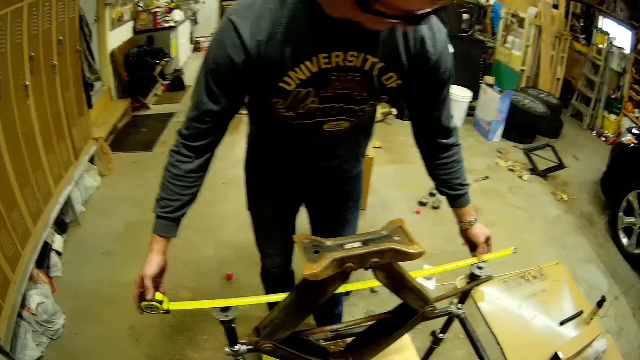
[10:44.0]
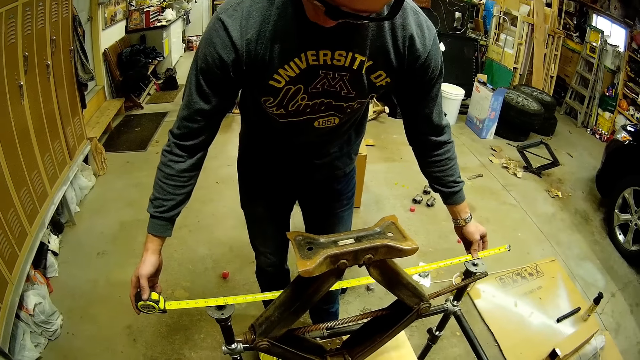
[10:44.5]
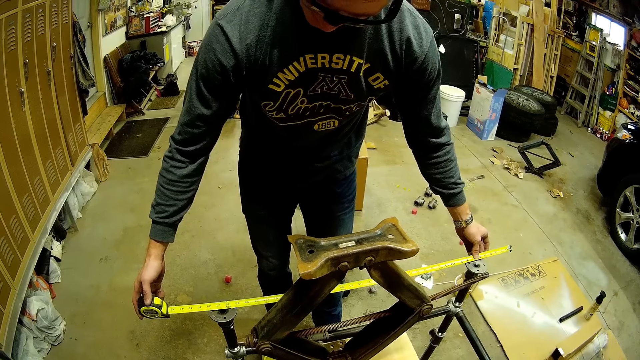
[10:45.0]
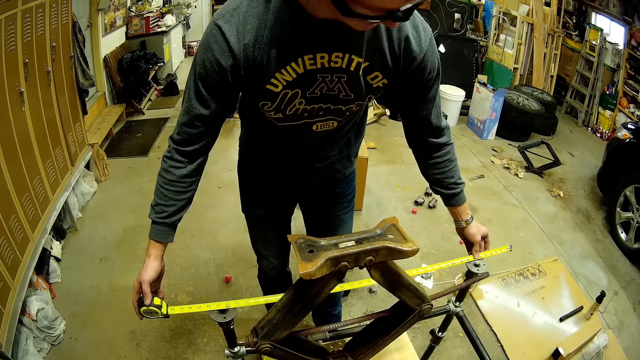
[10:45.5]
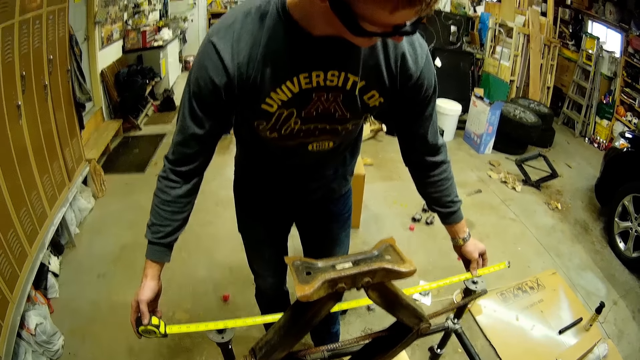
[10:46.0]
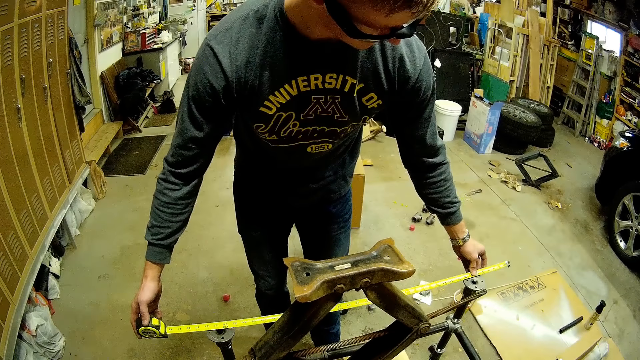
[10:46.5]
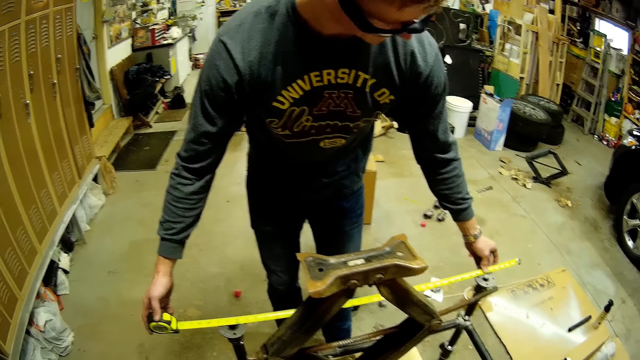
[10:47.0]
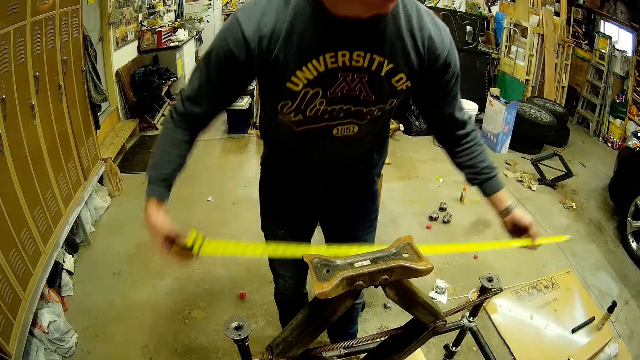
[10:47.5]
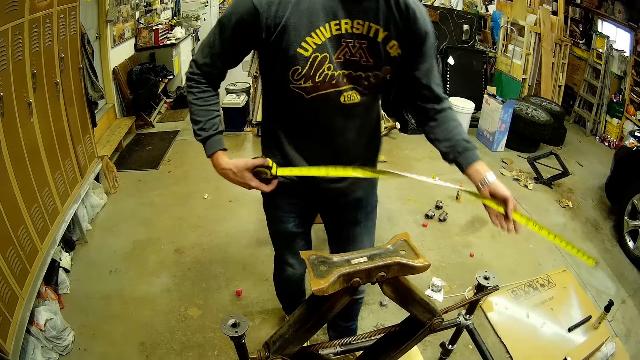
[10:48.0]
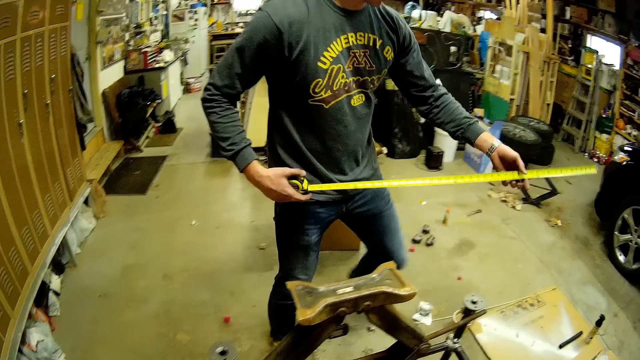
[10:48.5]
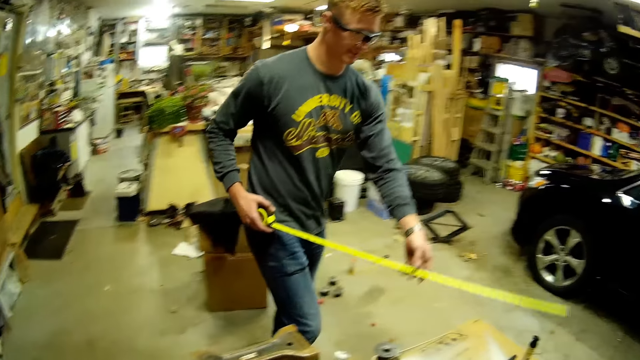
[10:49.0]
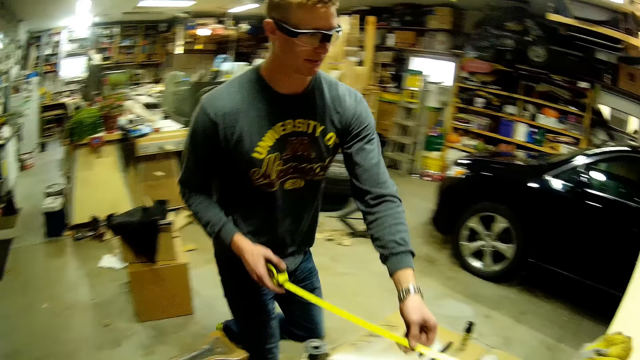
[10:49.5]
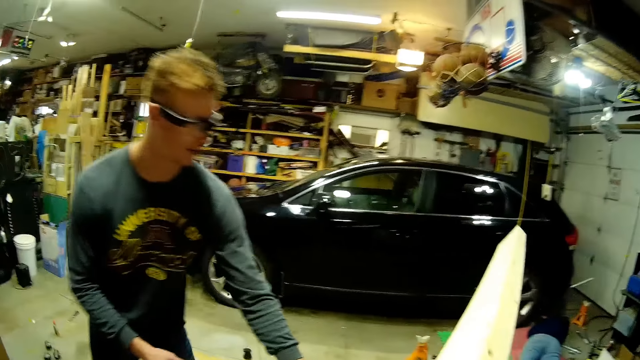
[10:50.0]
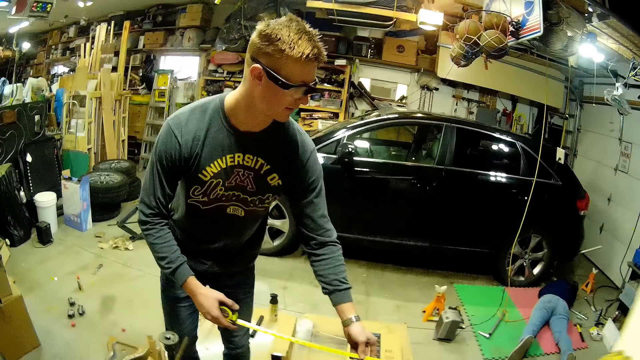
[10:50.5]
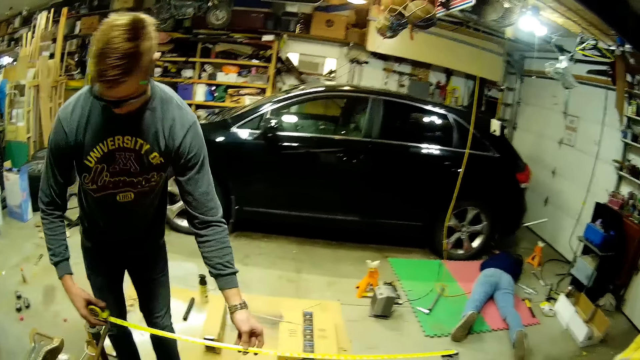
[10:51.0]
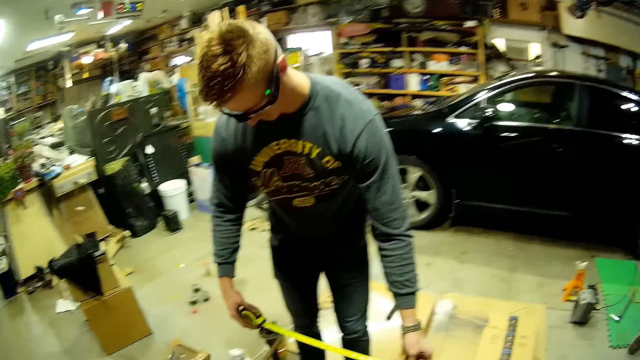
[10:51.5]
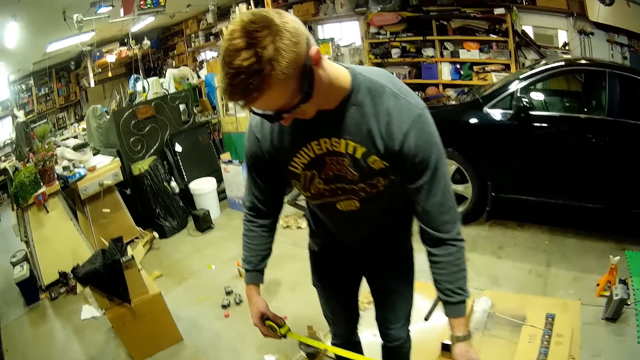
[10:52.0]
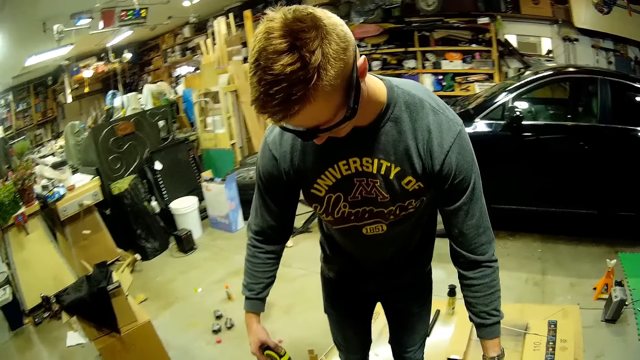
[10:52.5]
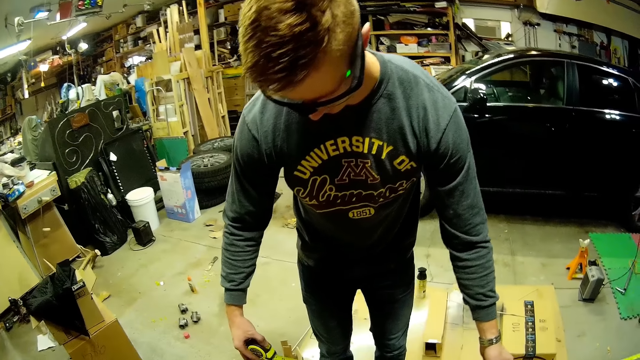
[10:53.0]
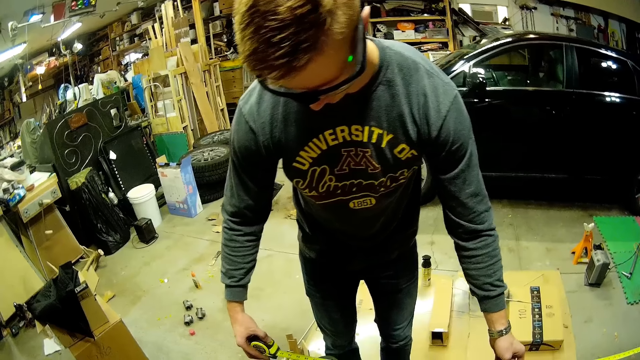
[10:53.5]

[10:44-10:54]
The camera wearer speaks to a person. The person speaks to the camera wearer. Another person lays on the mat. The first person takes measurements.

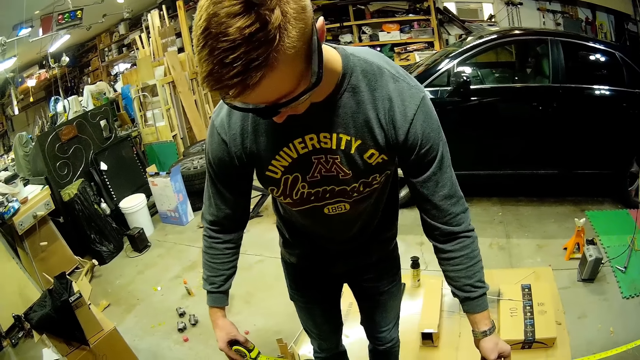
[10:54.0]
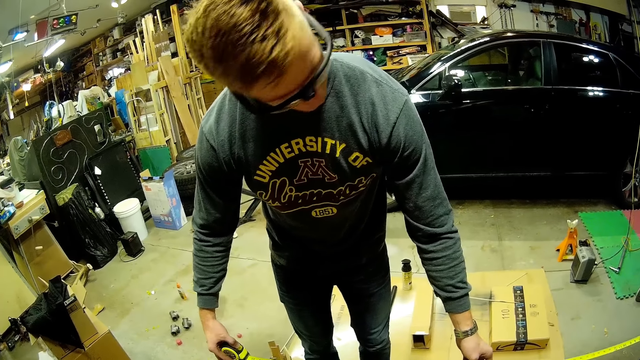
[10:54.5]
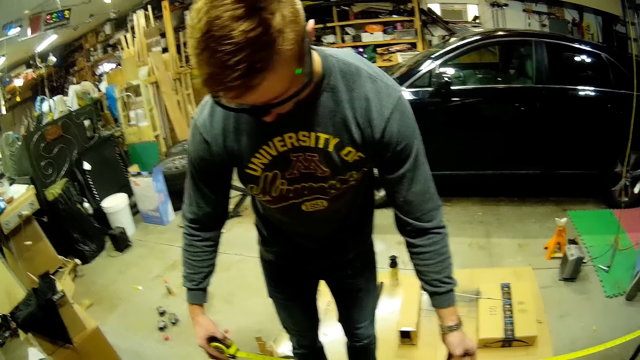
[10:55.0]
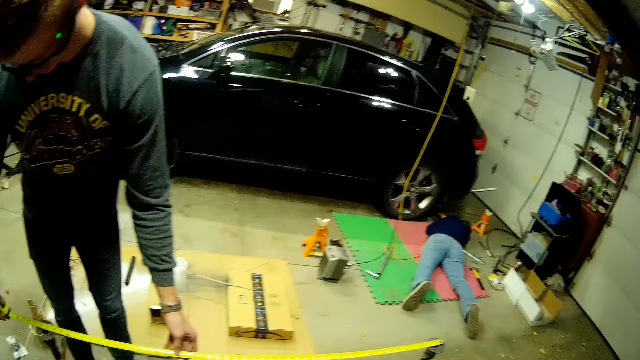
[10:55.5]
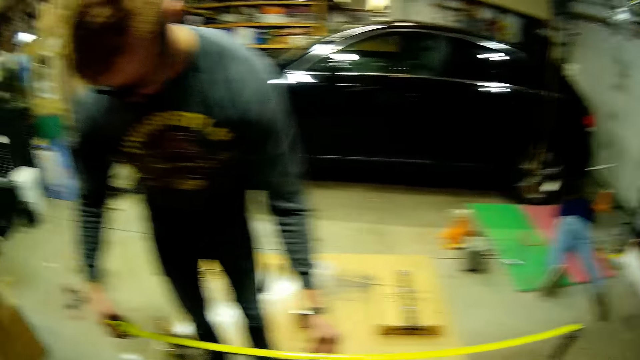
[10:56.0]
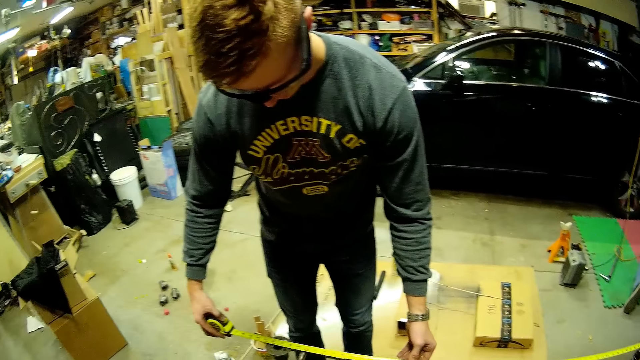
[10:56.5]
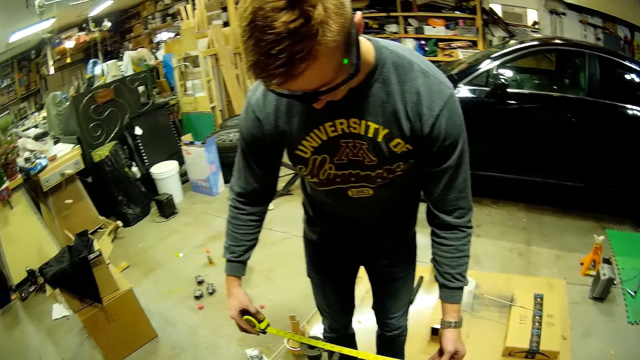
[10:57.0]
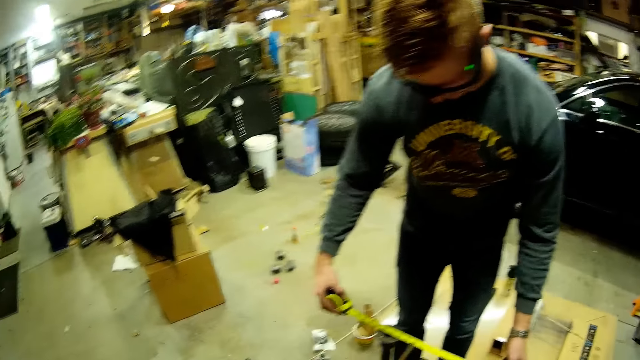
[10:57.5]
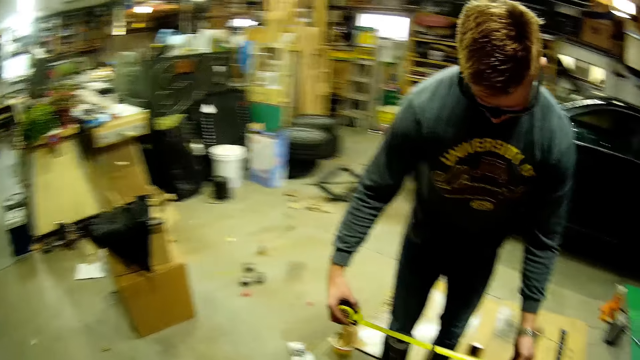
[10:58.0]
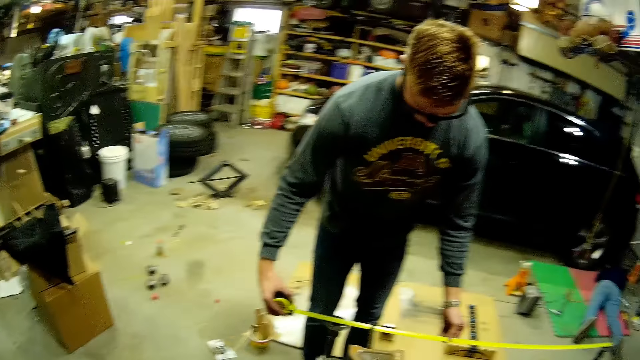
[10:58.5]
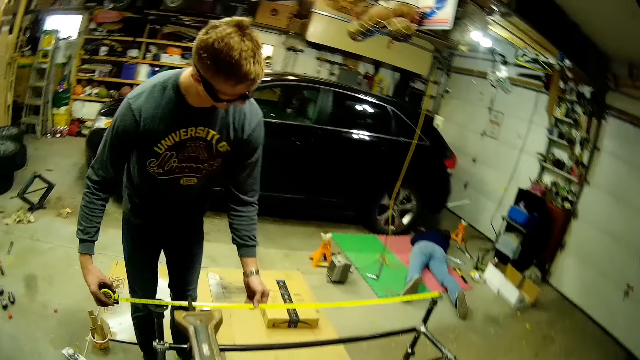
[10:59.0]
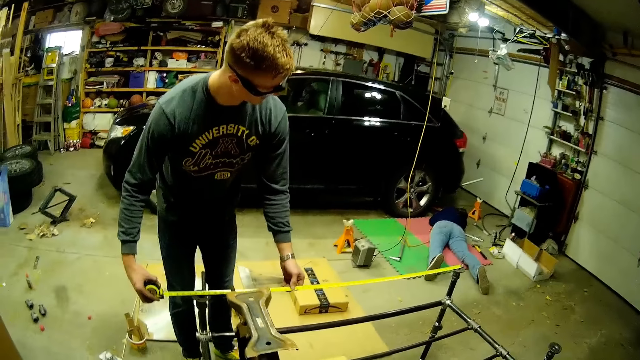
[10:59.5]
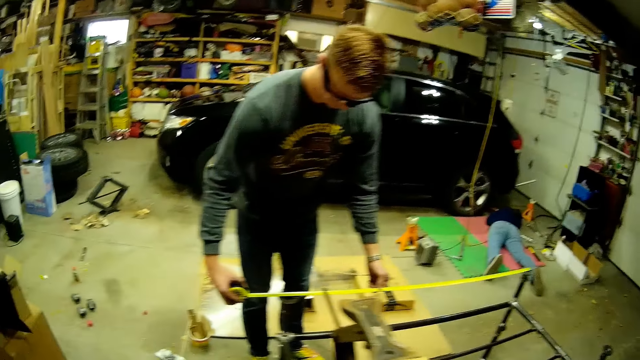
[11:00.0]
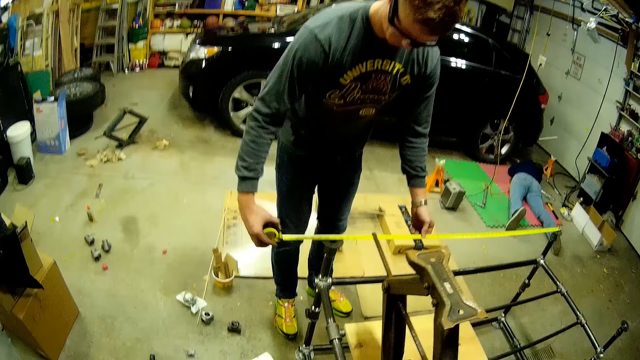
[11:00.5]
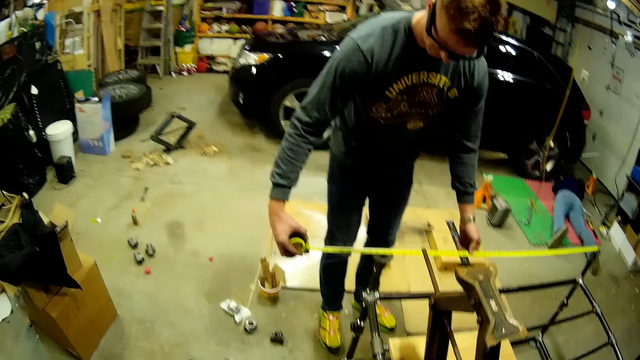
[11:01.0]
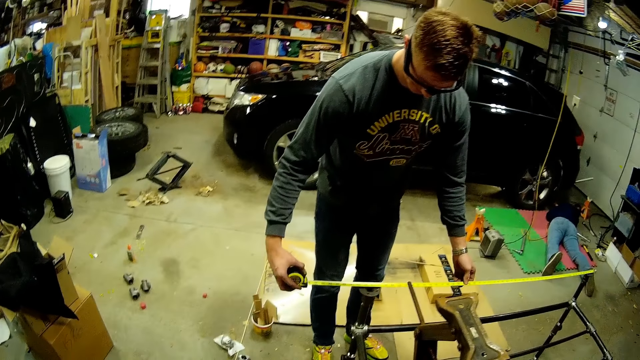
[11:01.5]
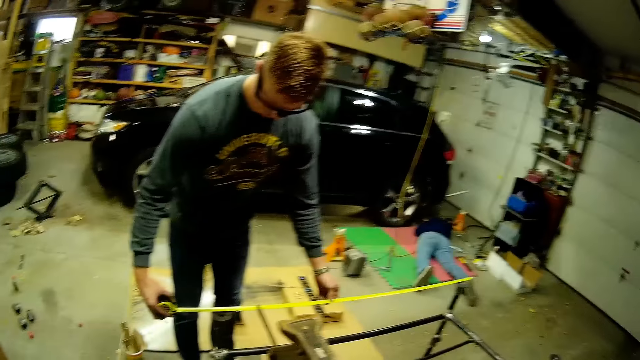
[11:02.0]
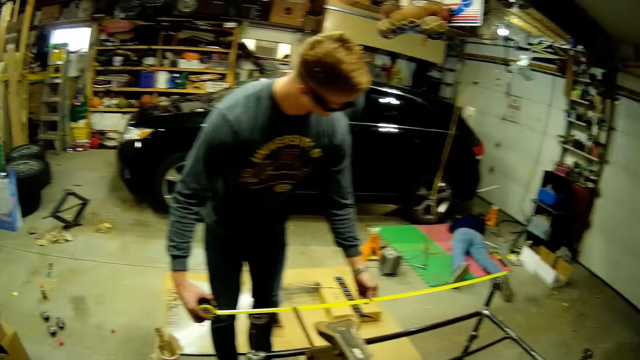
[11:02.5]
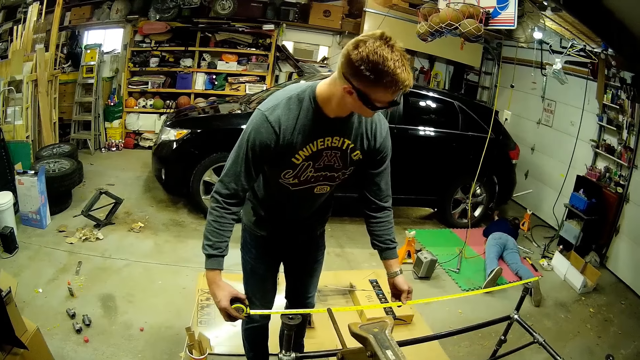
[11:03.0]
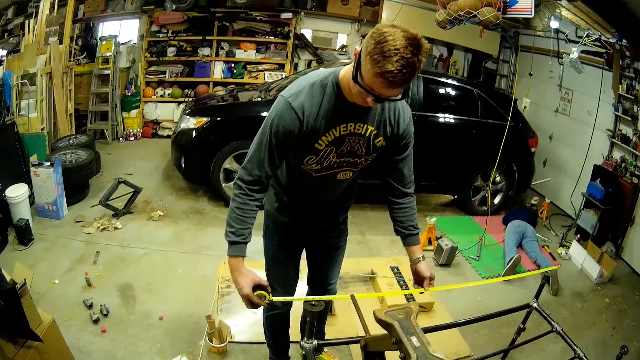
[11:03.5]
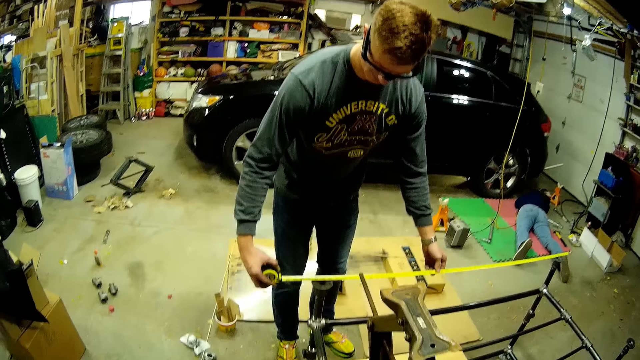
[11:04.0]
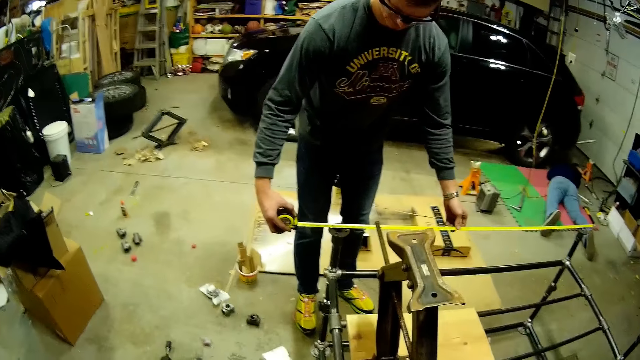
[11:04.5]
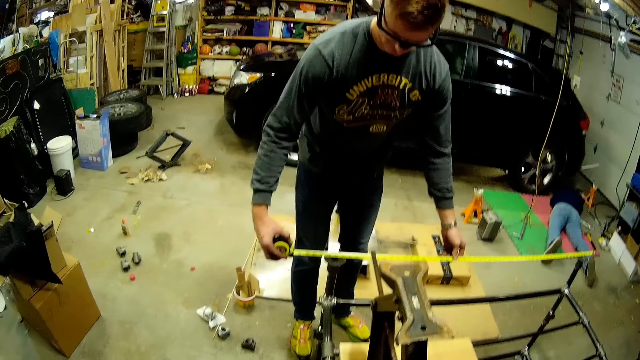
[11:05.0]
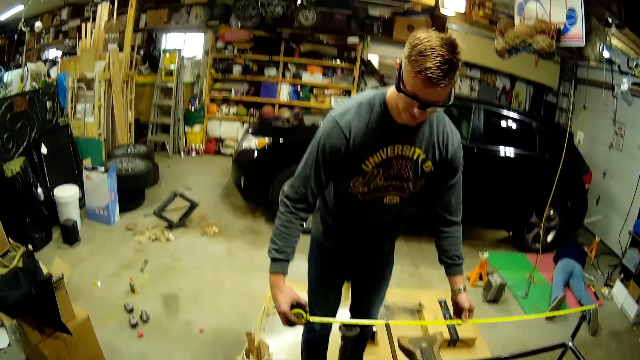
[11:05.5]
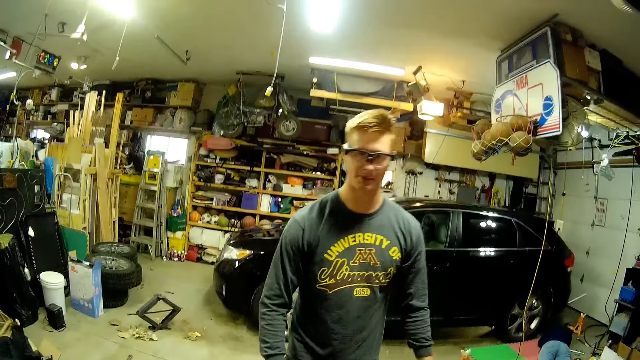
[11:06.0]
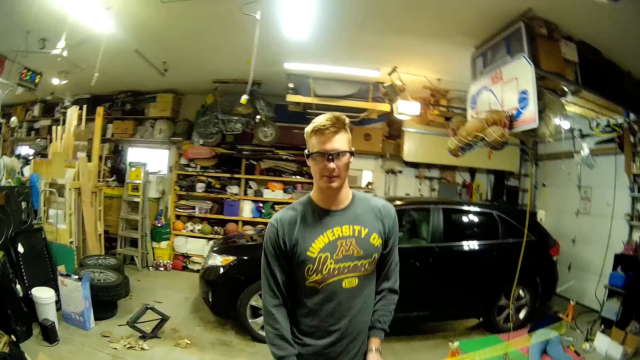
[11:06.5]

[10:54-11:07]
The camera wearer looks around and moves around. A person takes measurements. The camera wearer converses with the person.
